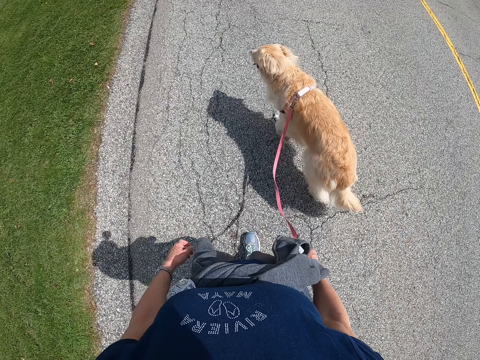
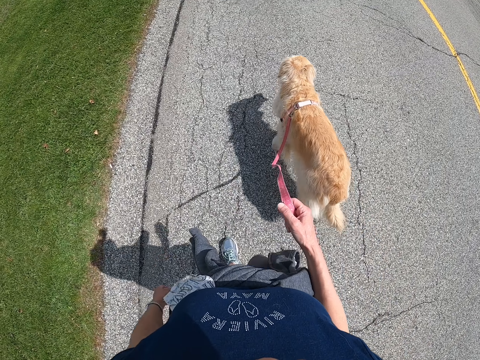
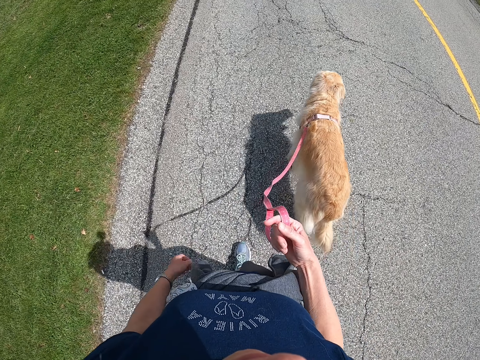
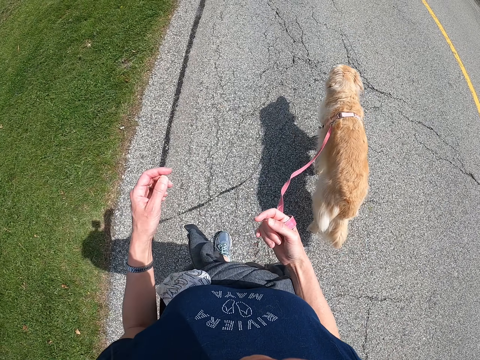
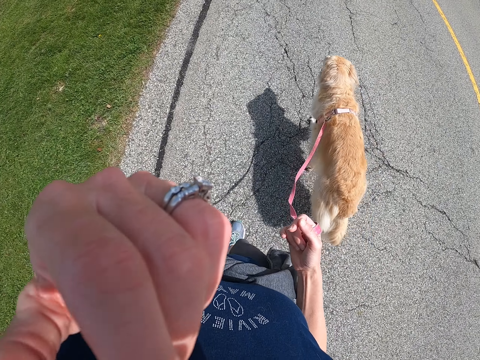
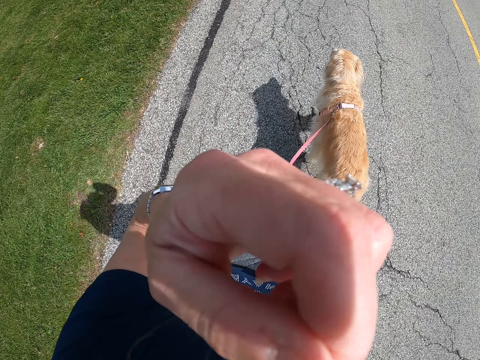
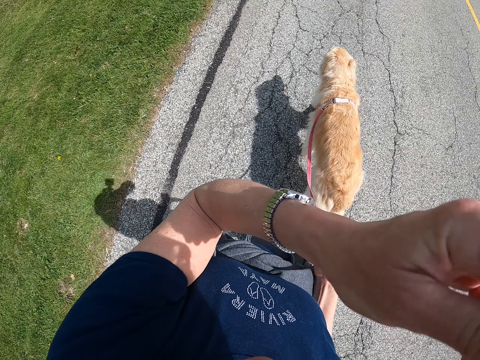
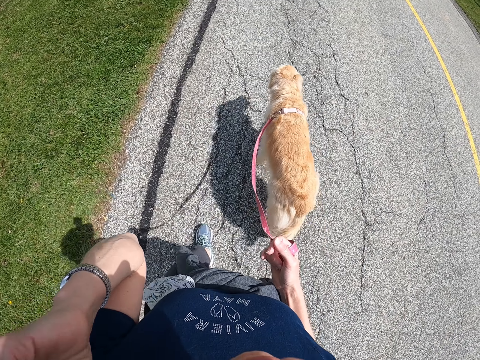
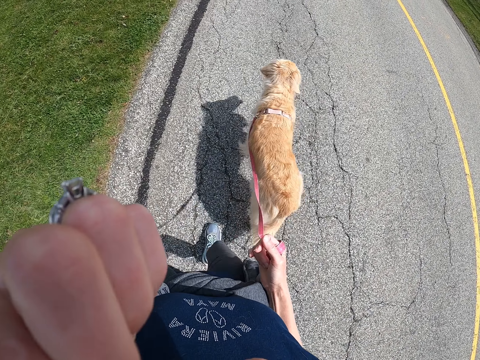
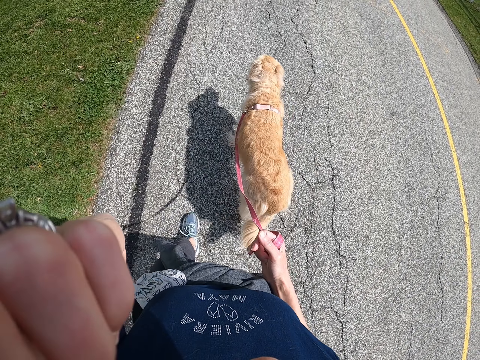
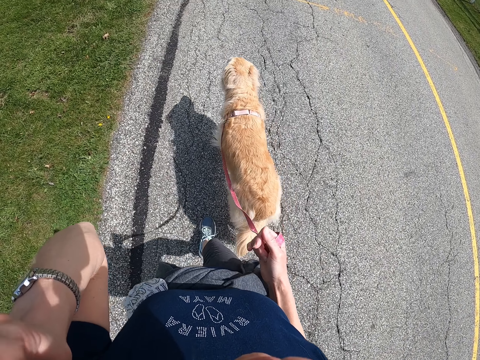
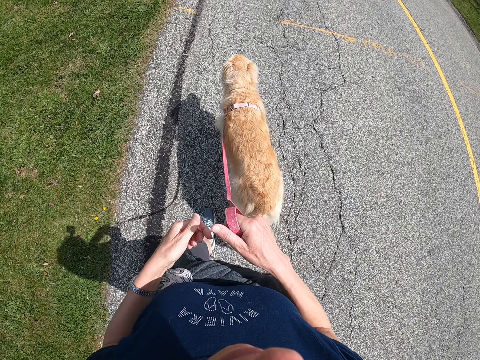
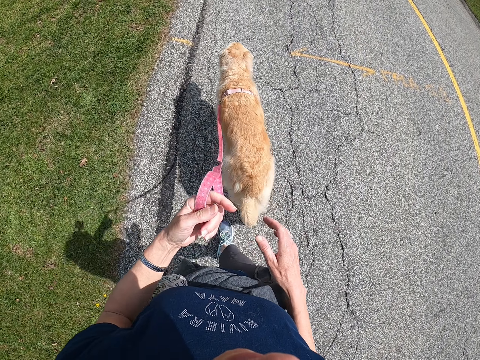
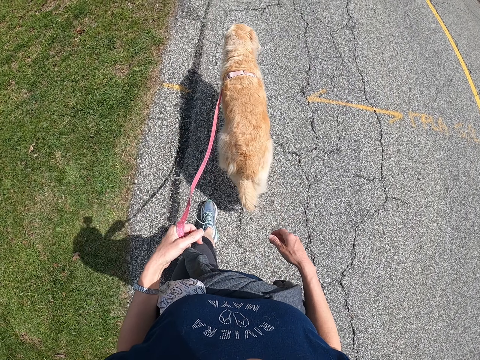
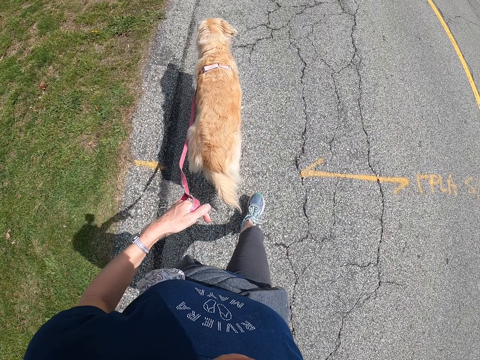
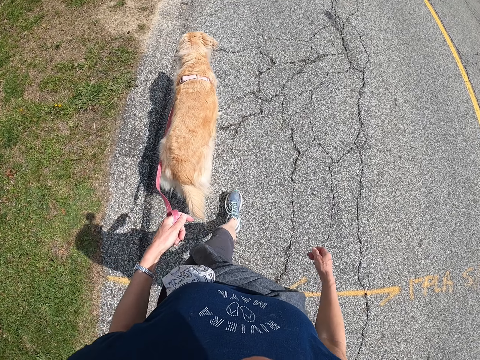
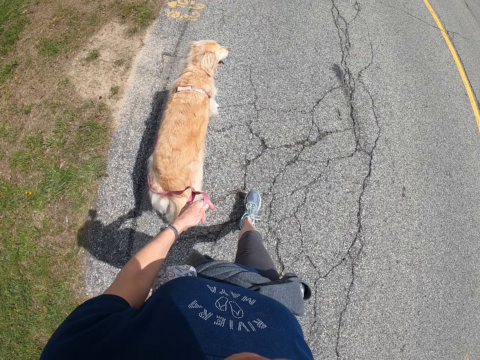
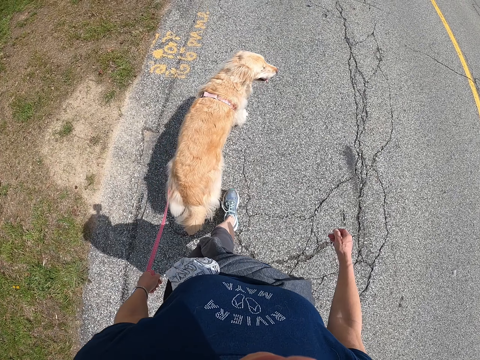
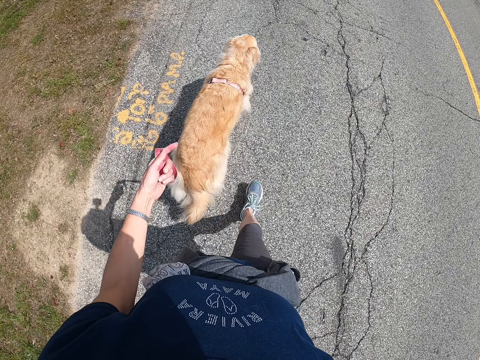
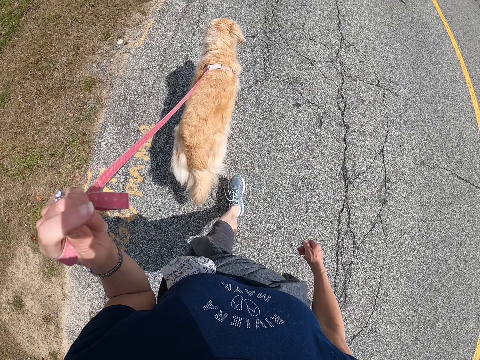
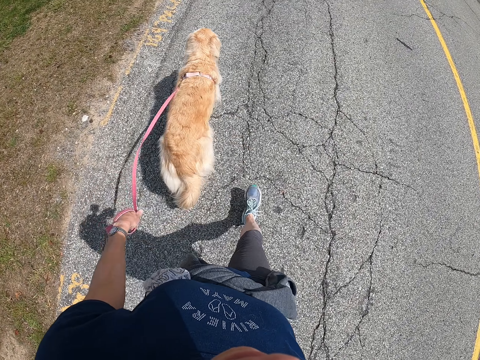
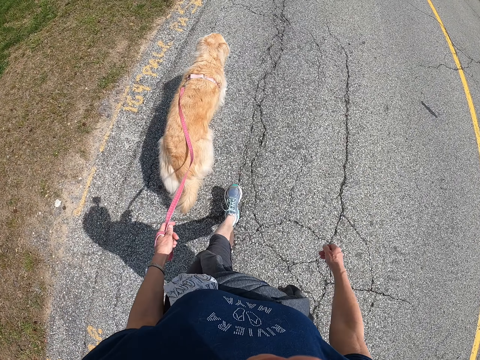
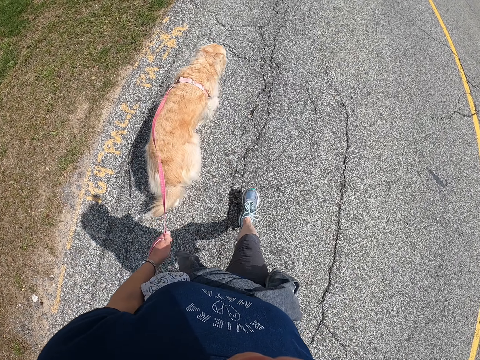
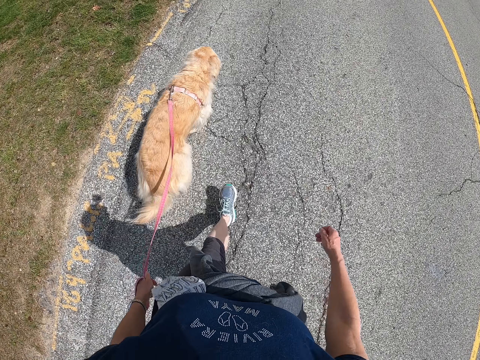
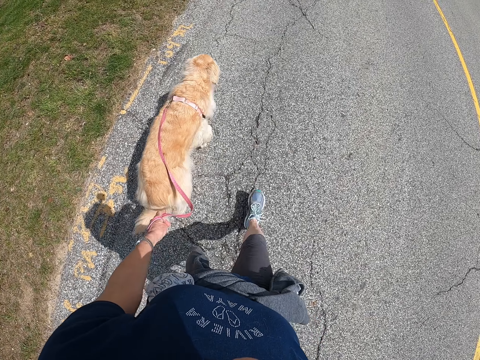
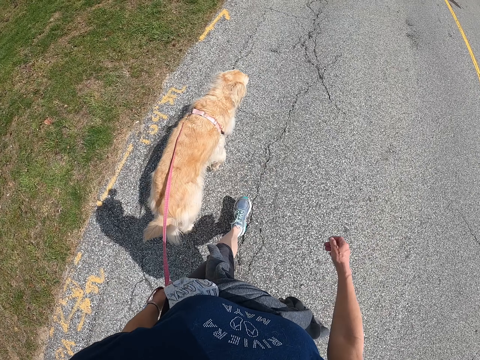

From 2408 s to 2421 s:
The camera wearer lifts up the hand. They put the hand down. They walk along the road.

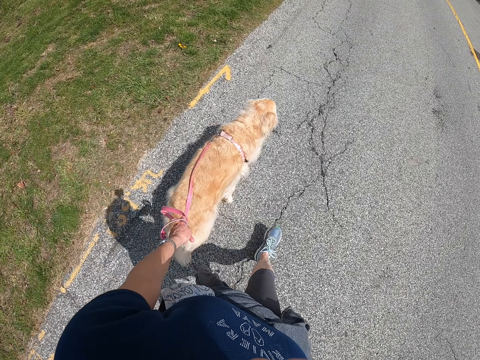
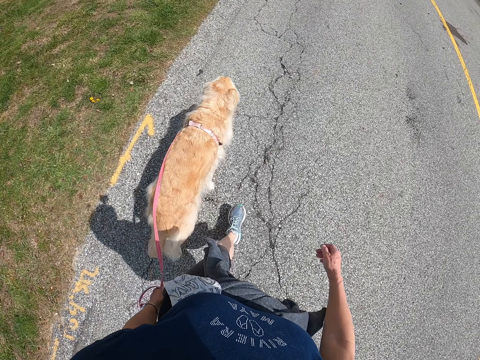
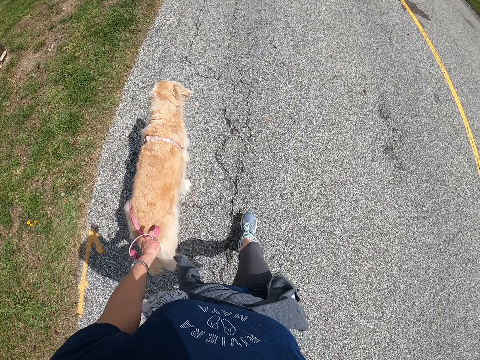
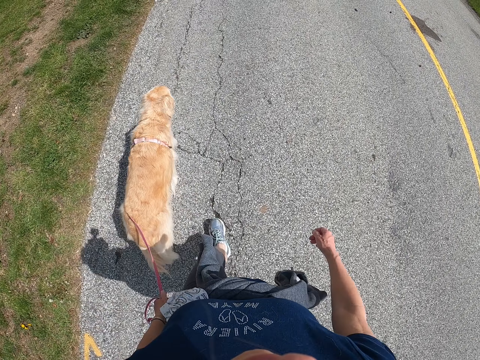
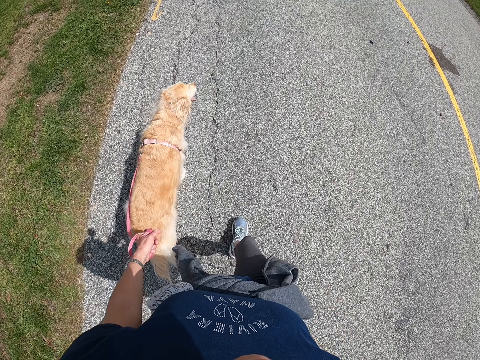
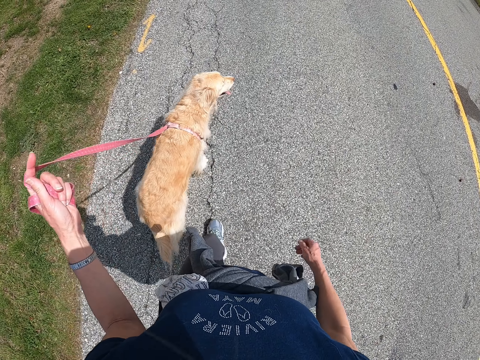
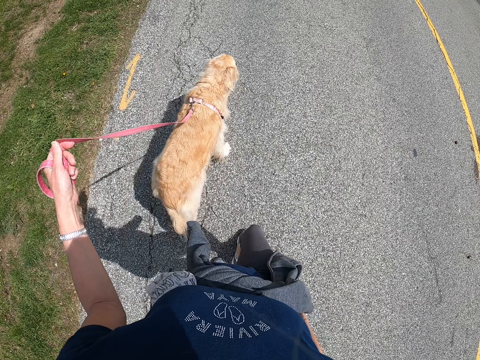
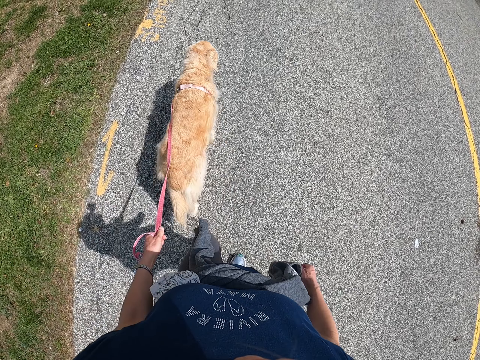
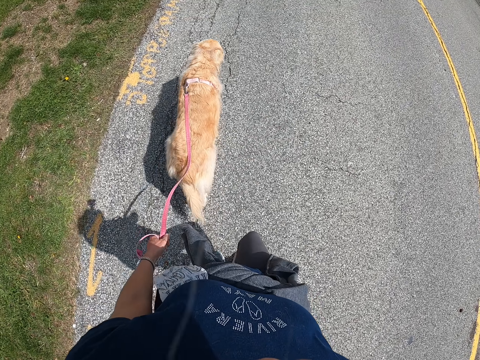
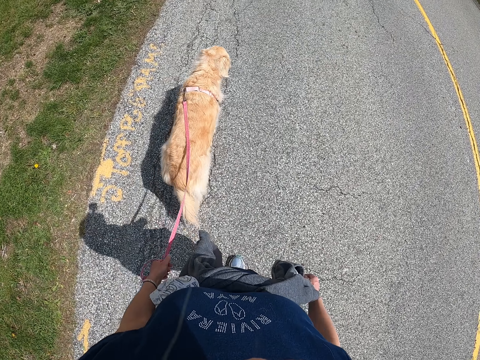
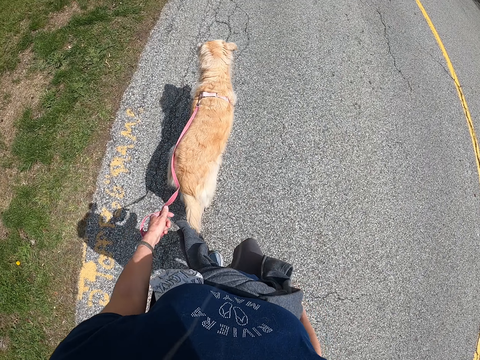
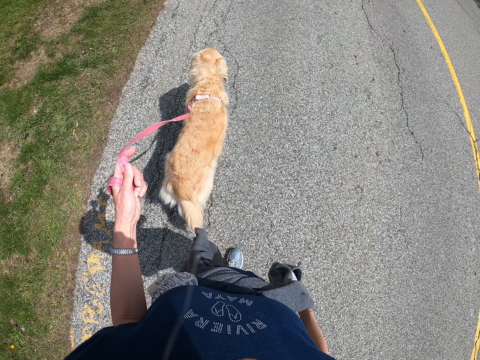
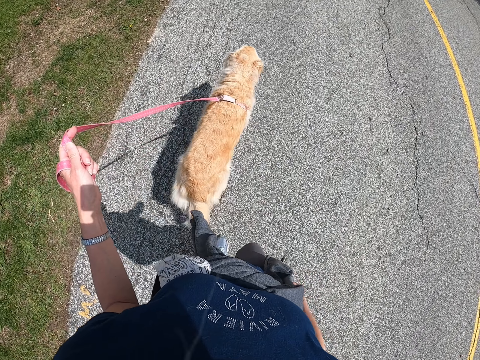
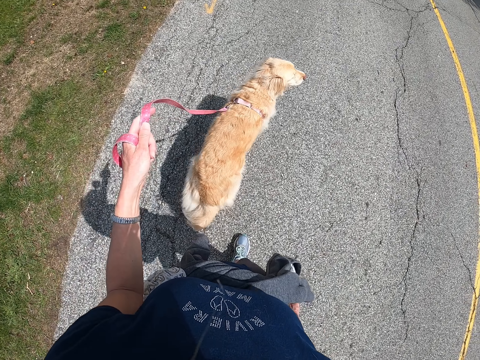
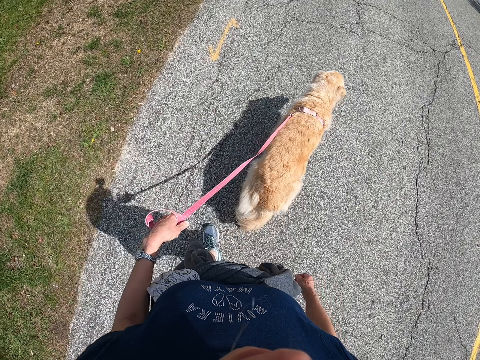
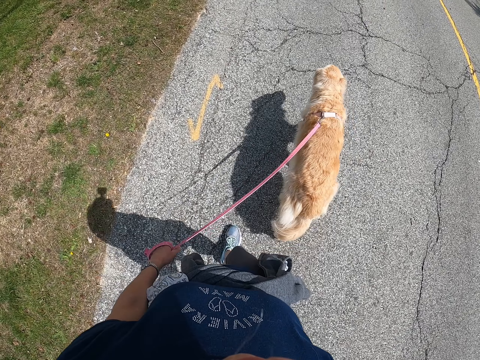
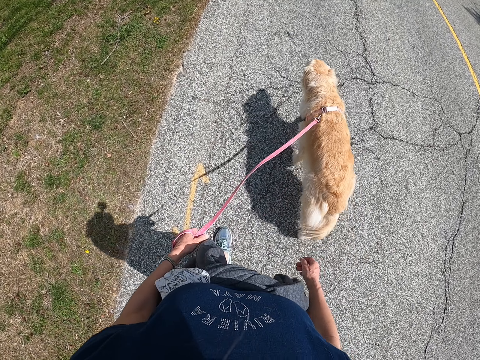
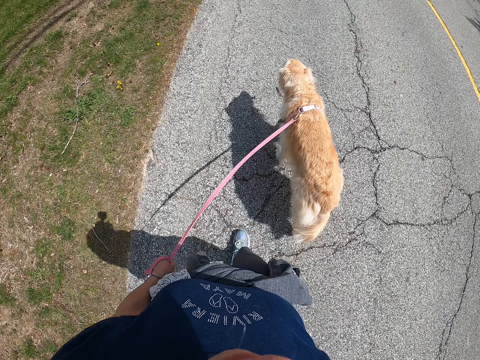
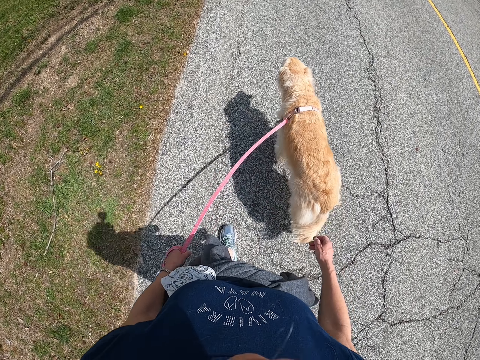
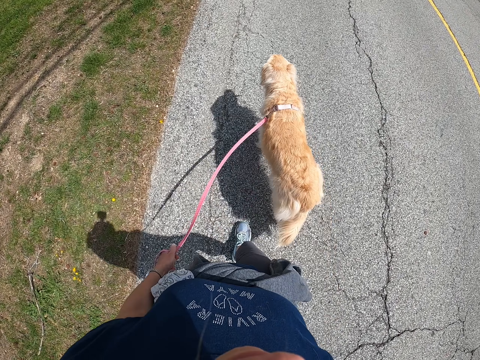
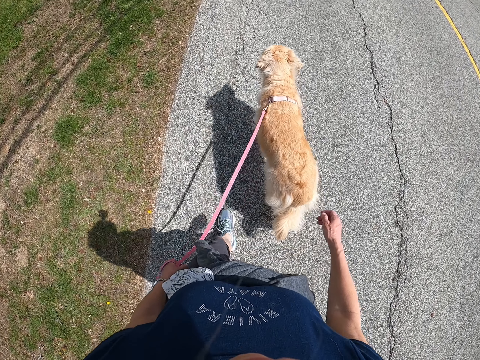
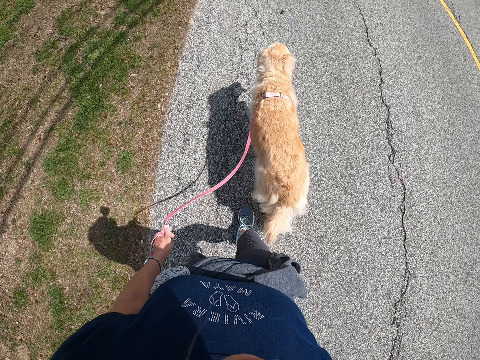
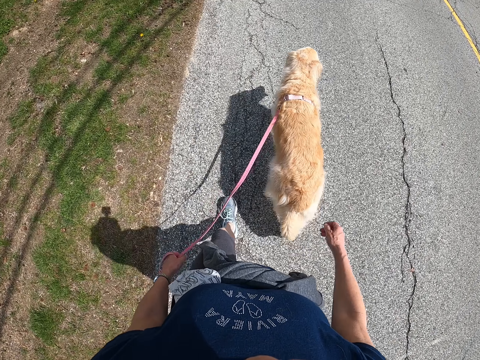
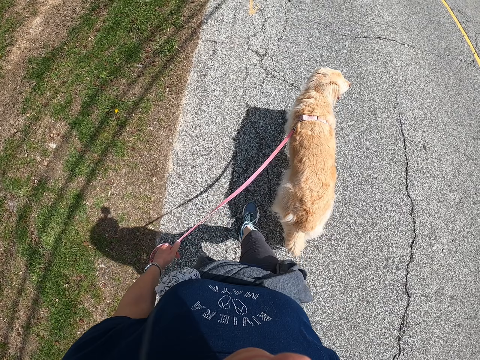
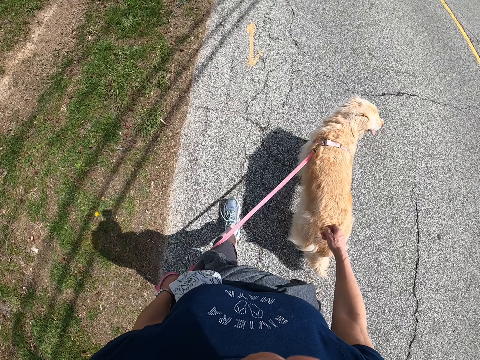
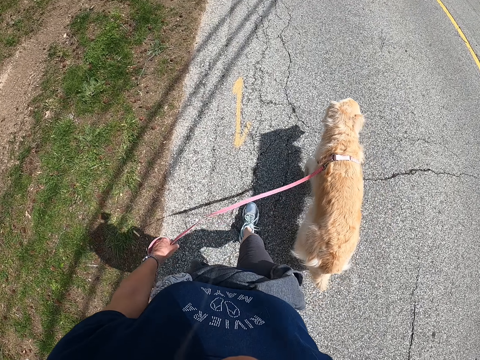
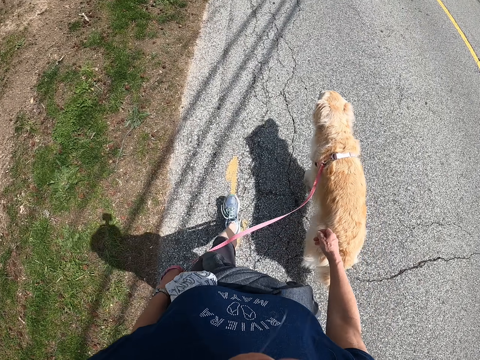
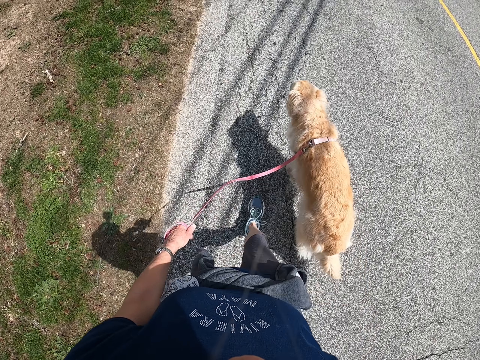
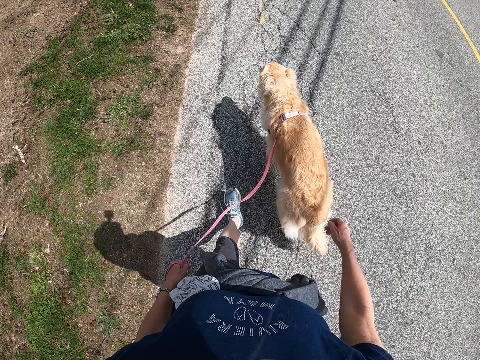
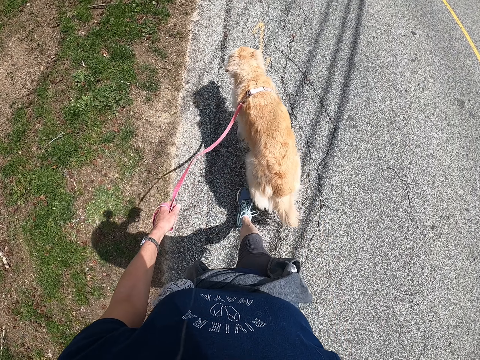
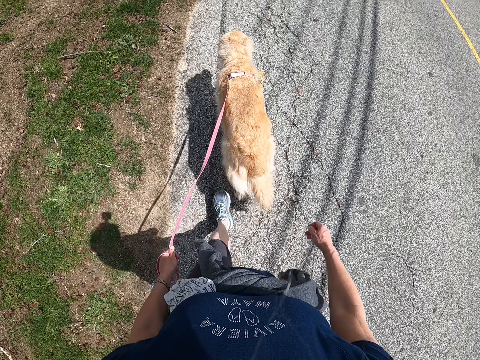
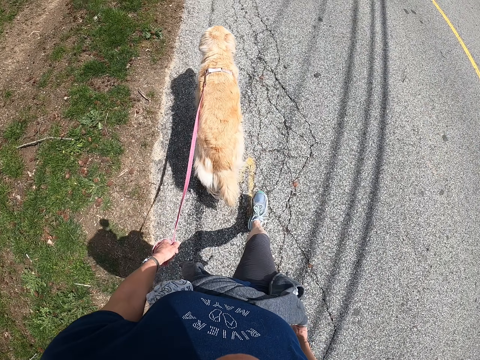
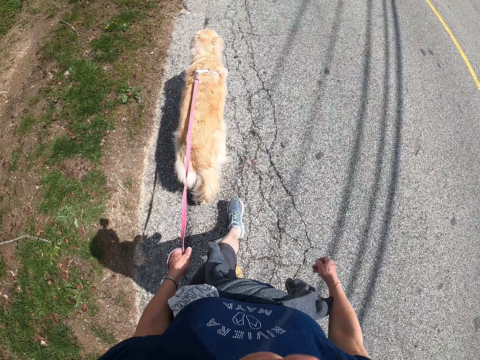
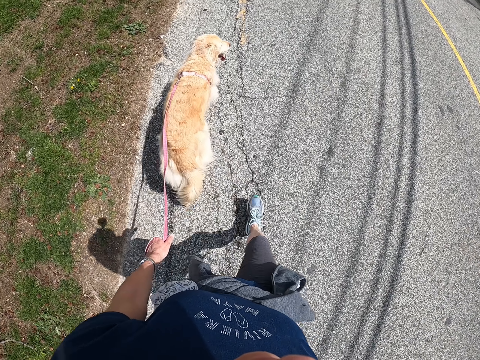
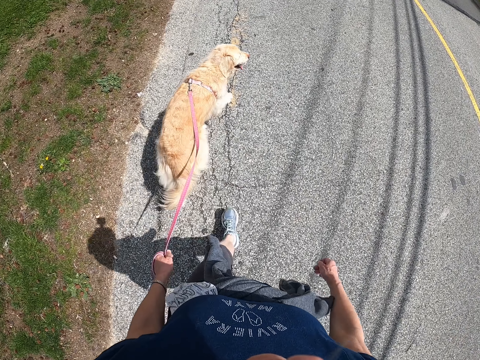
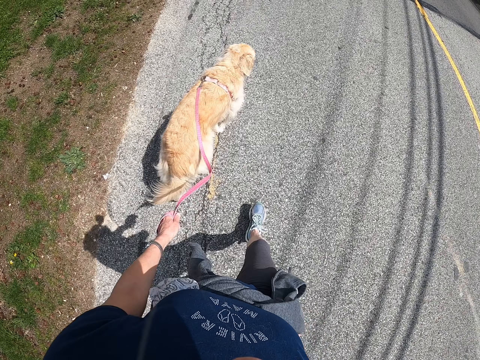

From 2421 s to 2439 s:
The camera wearer lifts up the hand. They put the hand down. They walk along the road.
